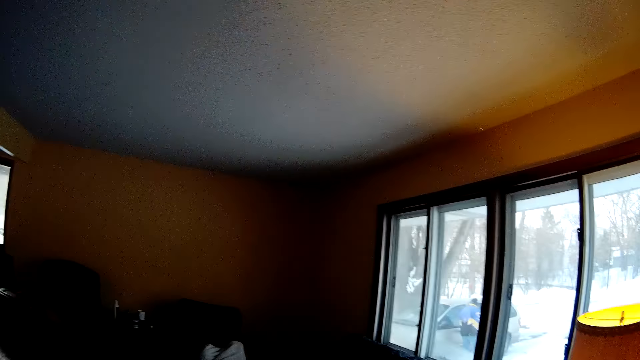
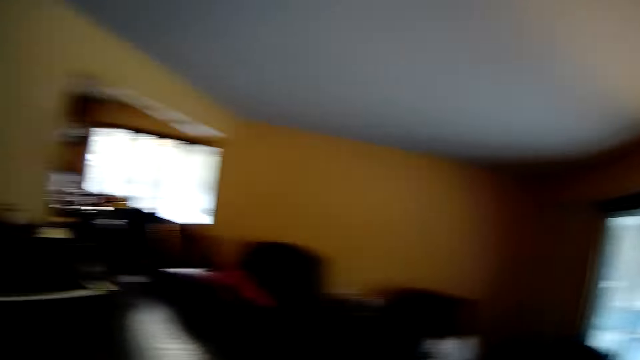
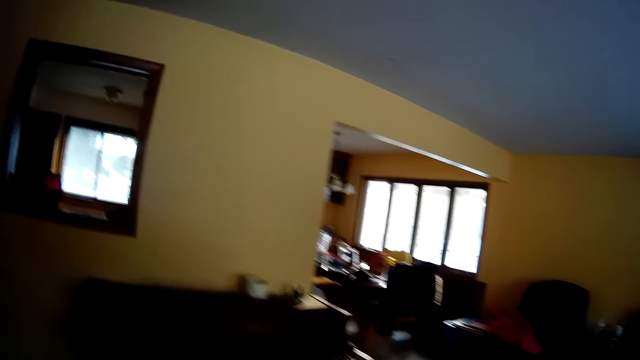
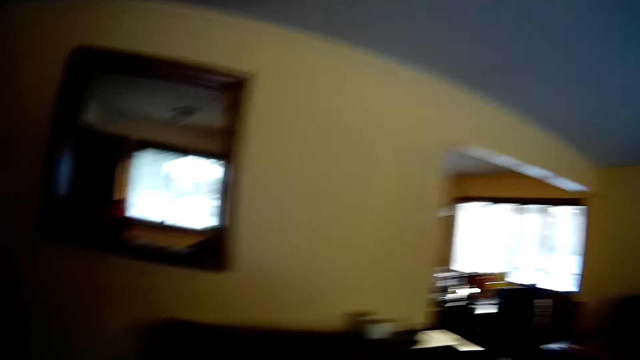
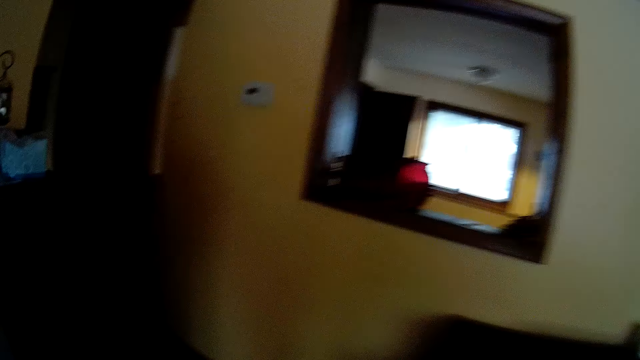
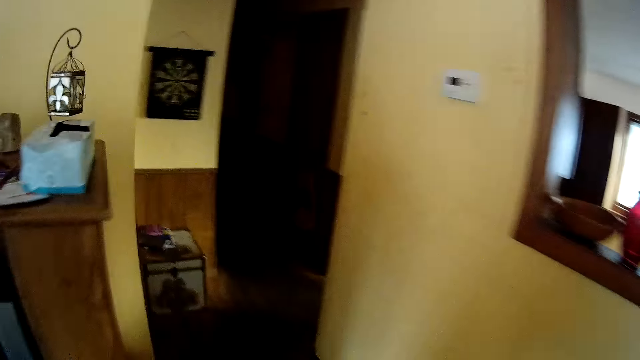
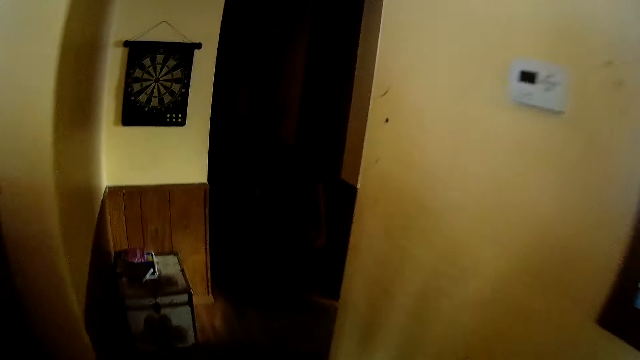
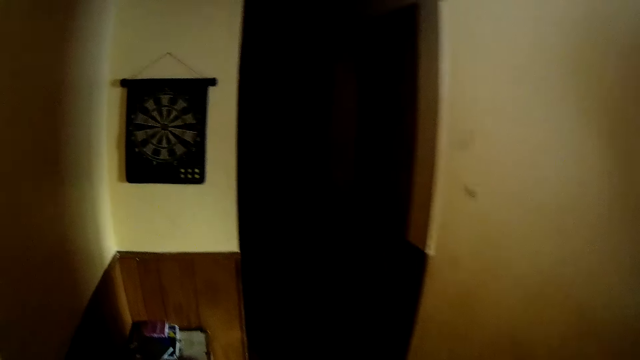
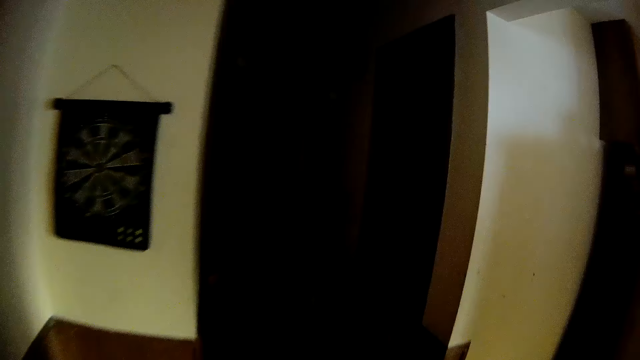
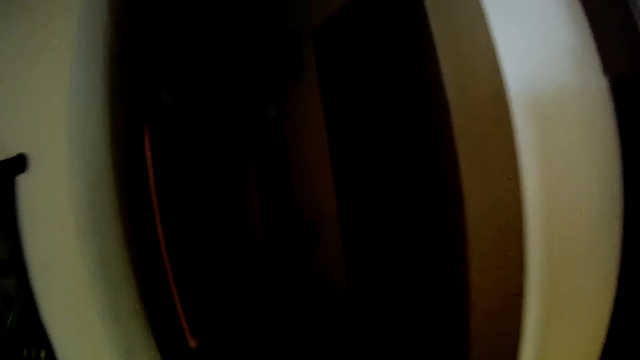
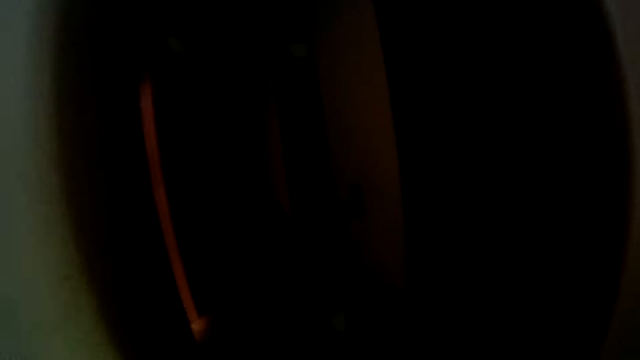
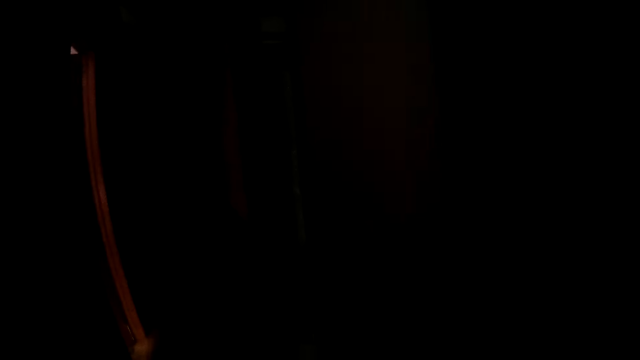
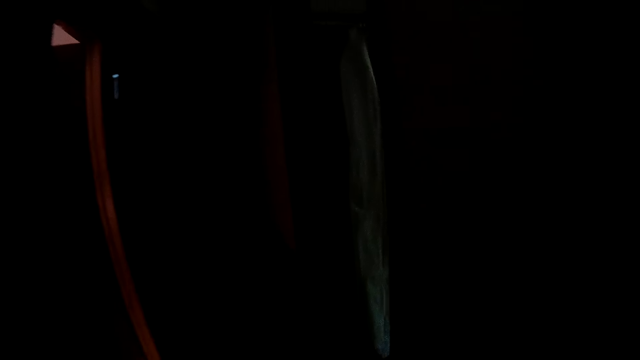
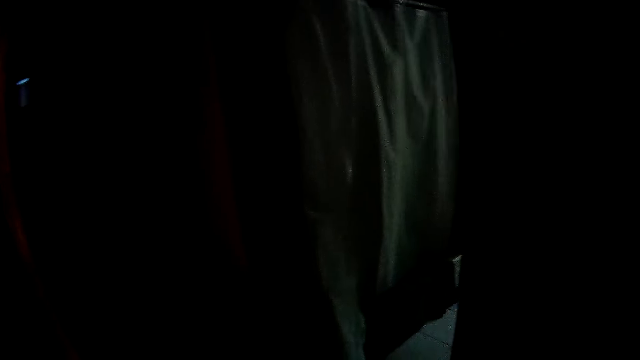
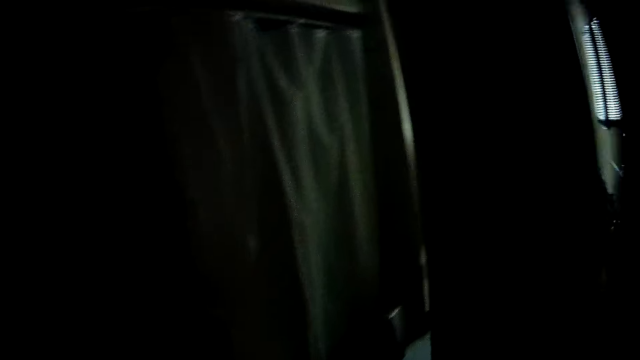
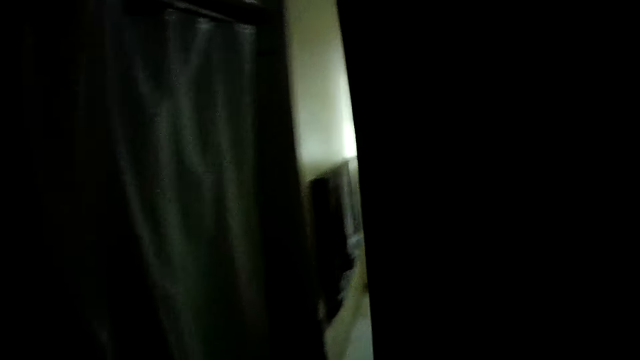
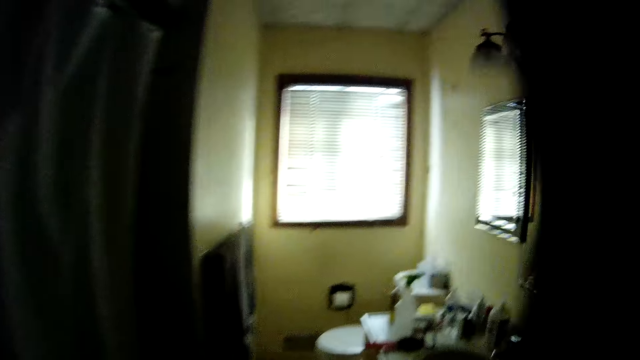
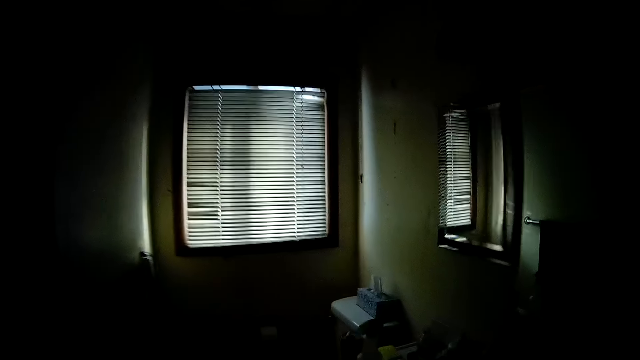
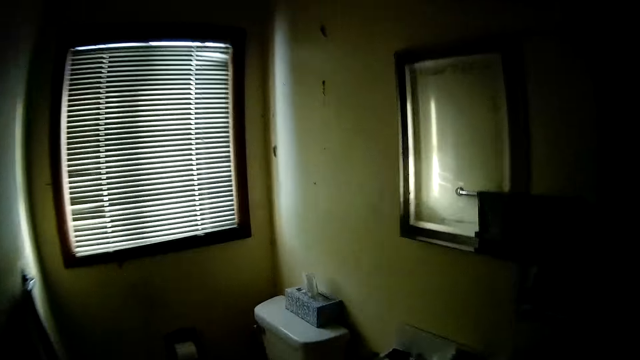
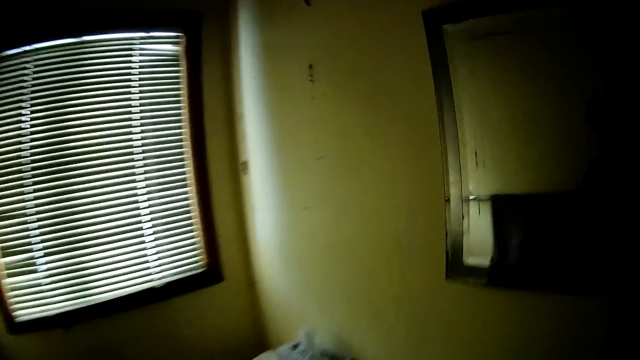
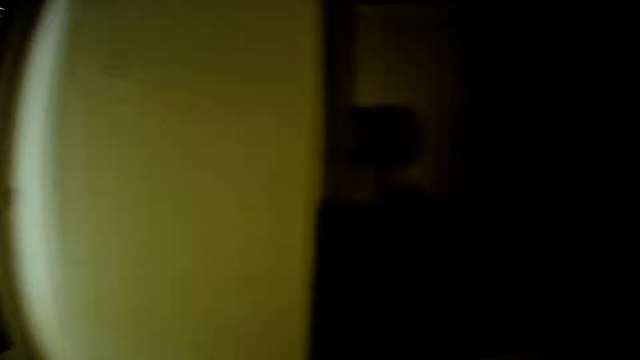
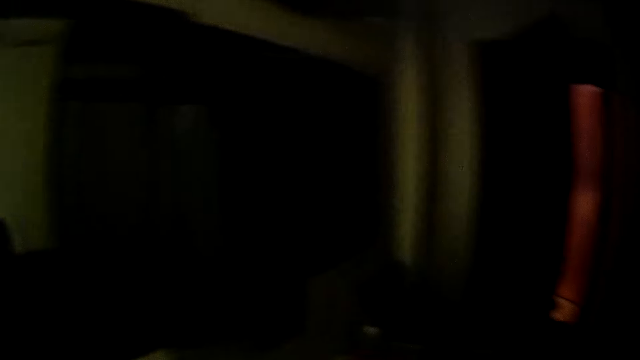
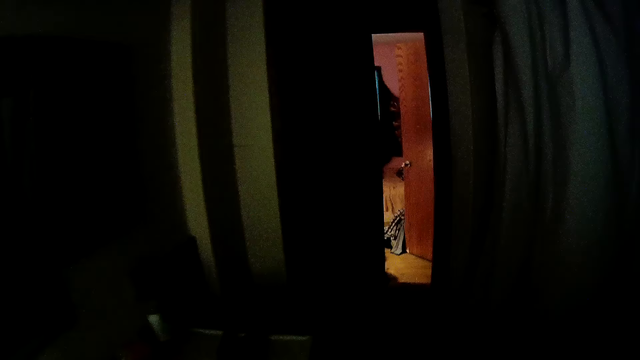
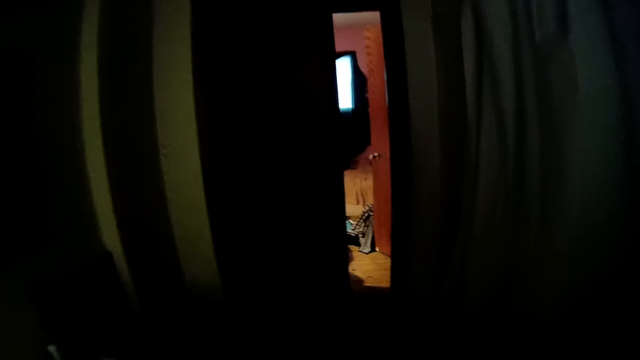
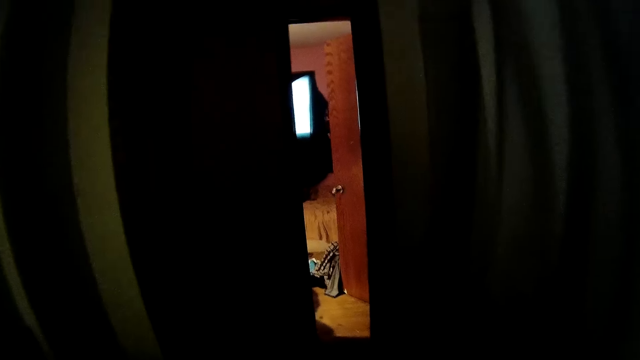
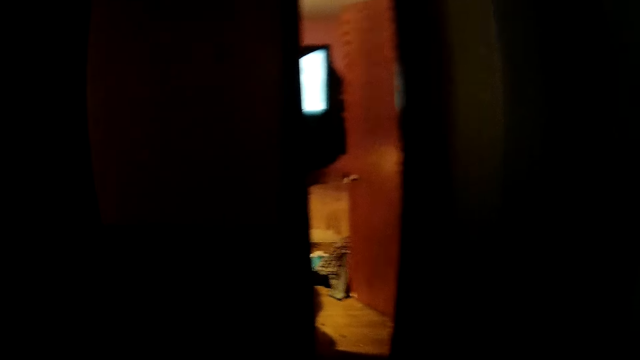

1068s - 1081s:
The camera wearer walks into the restroom.

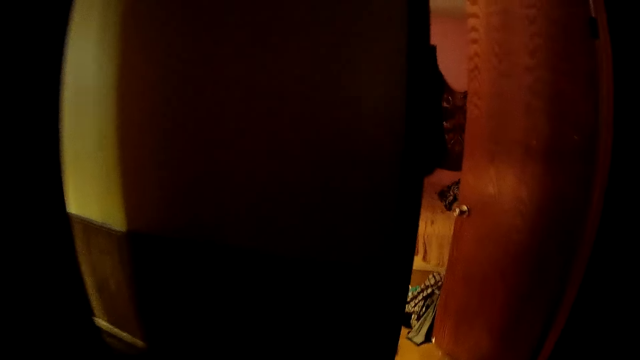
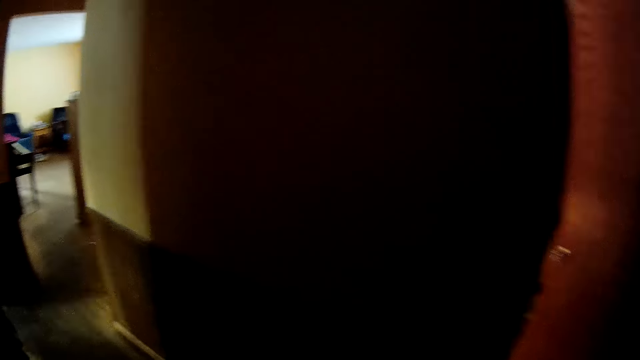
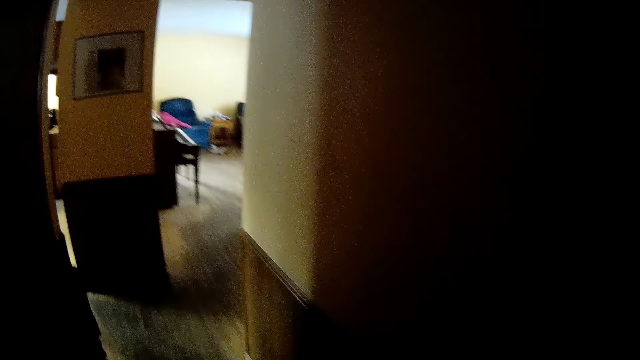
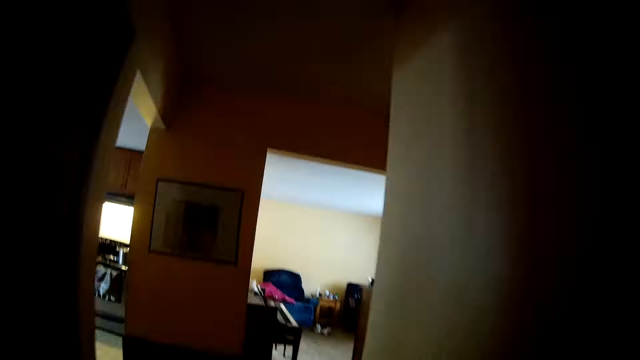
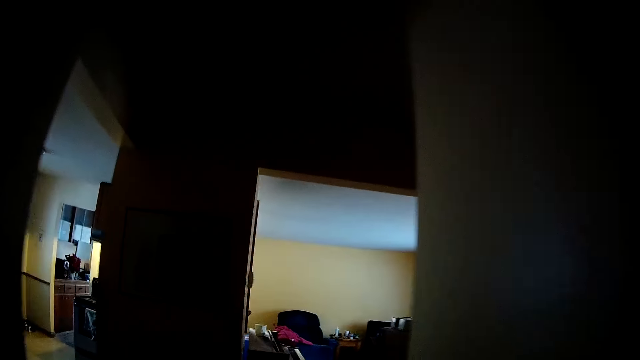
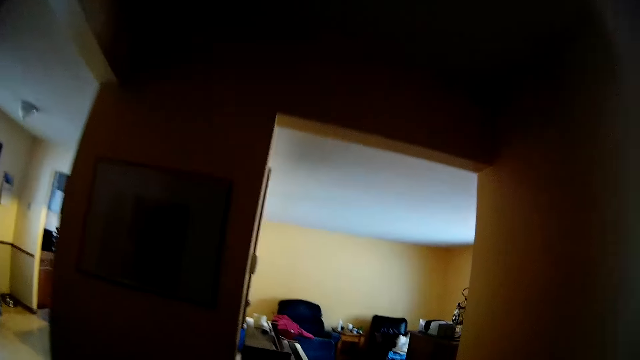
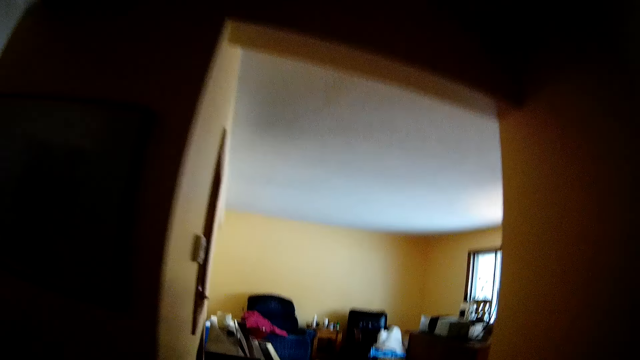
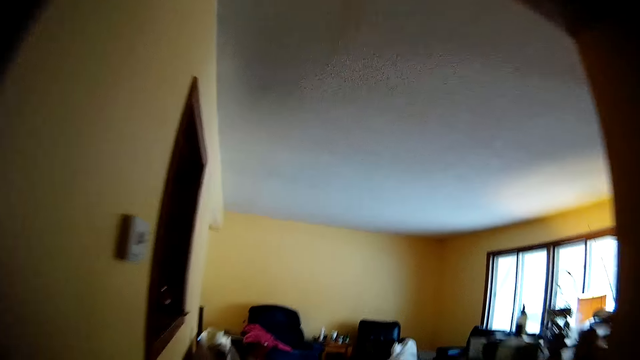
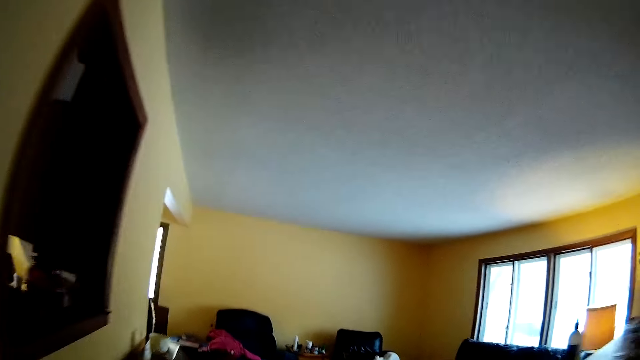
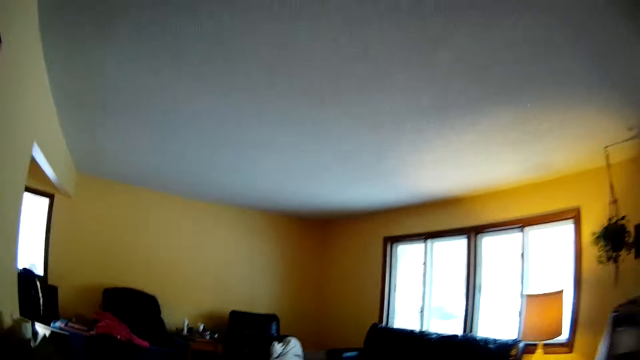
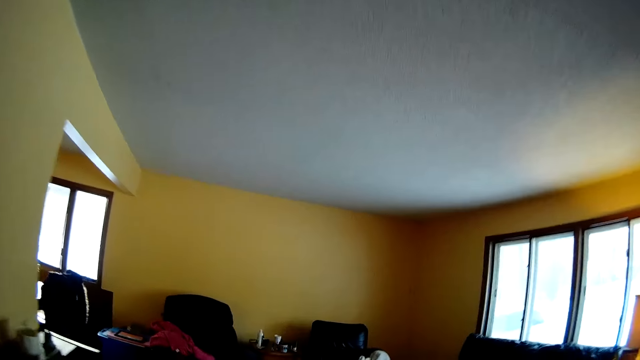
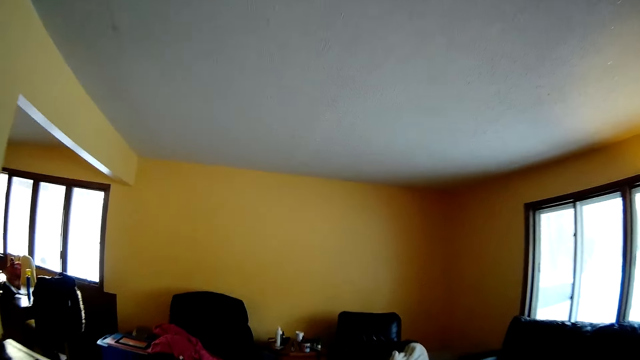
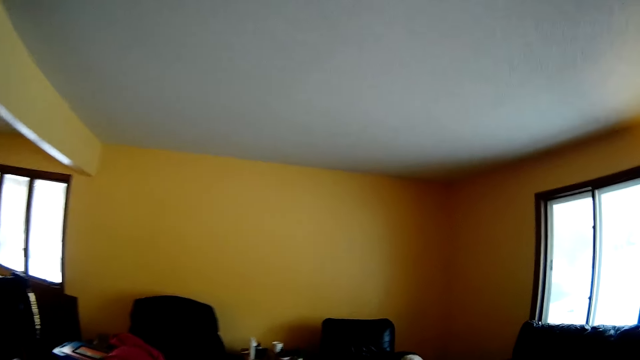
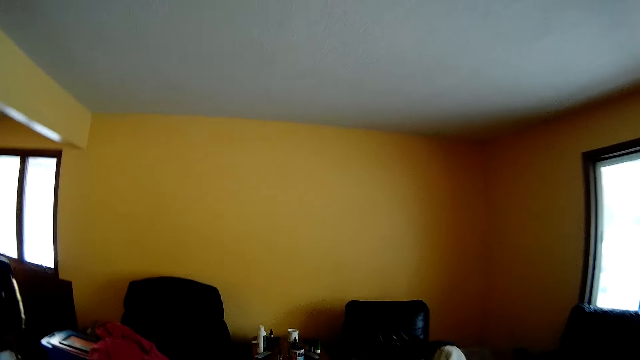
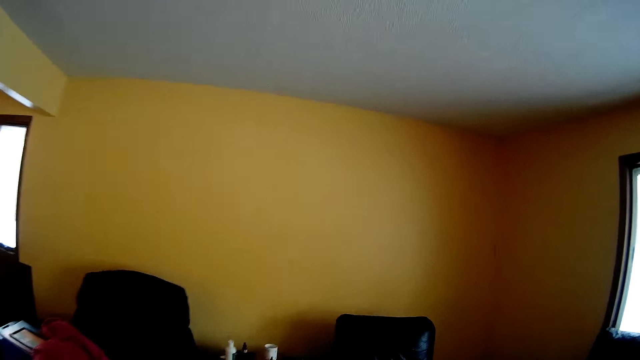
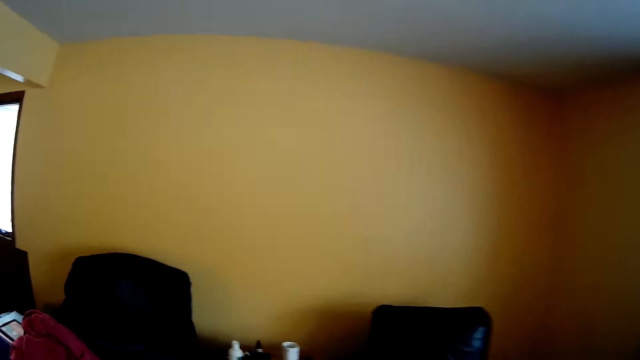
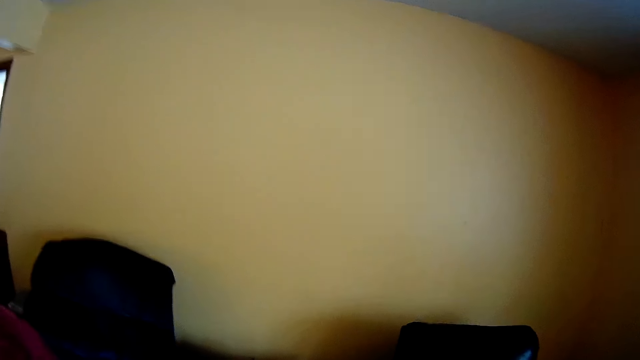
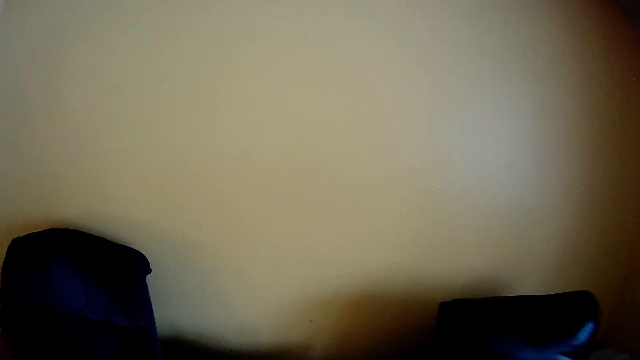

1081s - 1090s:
The camera wearer walks into the living room.
